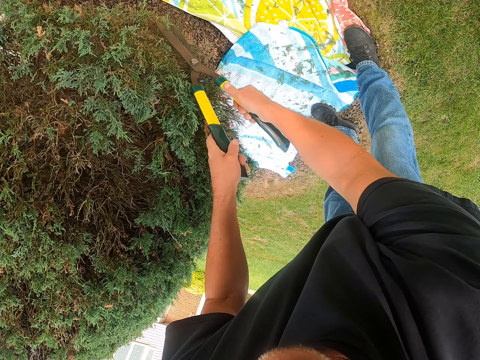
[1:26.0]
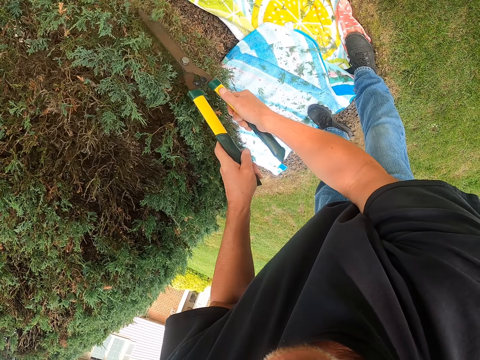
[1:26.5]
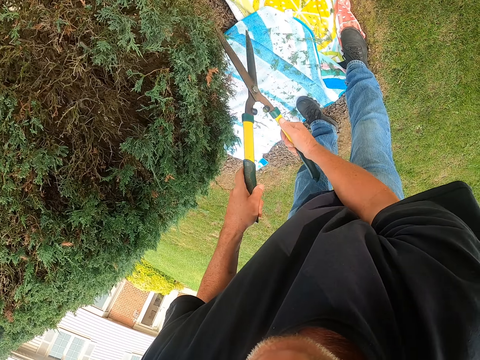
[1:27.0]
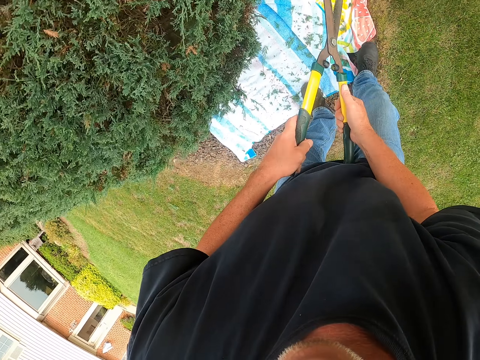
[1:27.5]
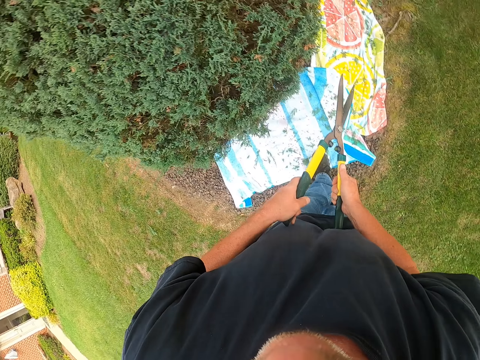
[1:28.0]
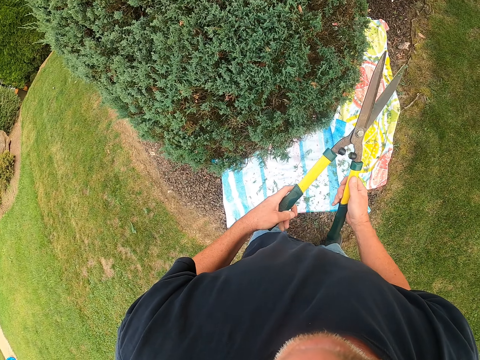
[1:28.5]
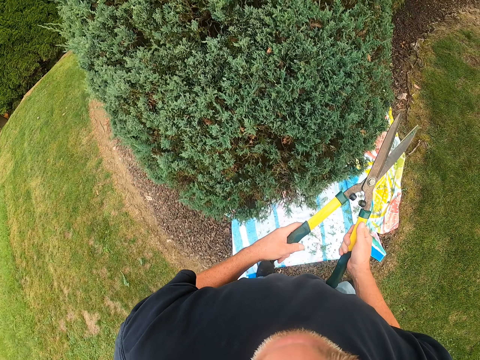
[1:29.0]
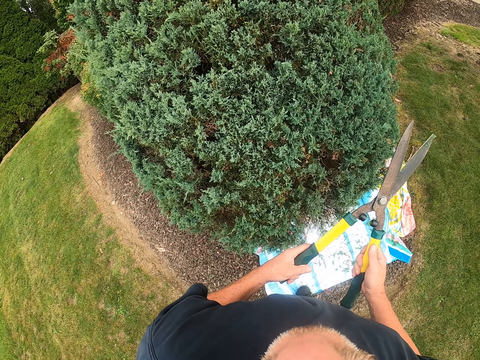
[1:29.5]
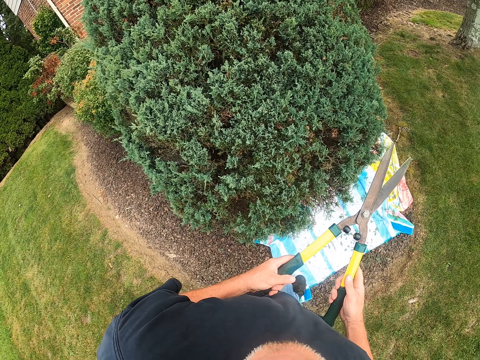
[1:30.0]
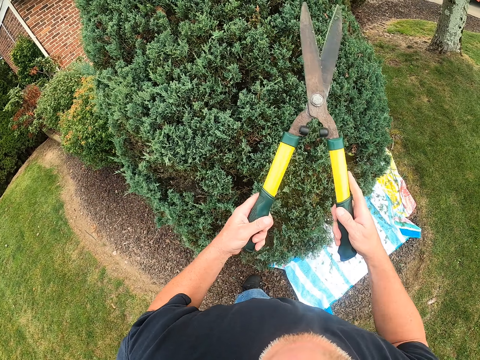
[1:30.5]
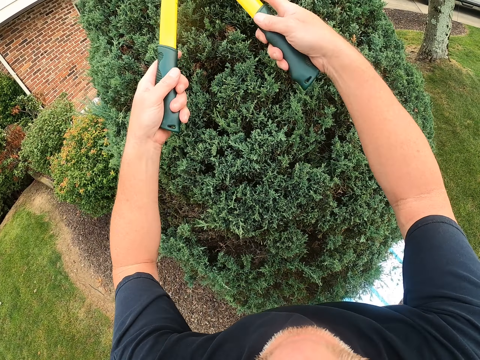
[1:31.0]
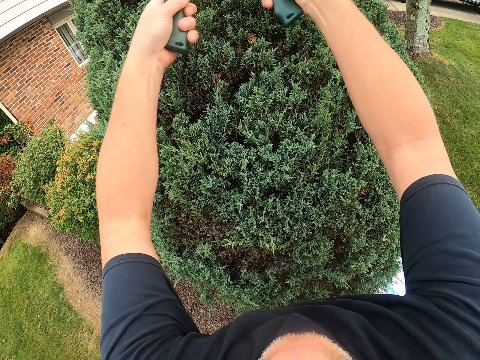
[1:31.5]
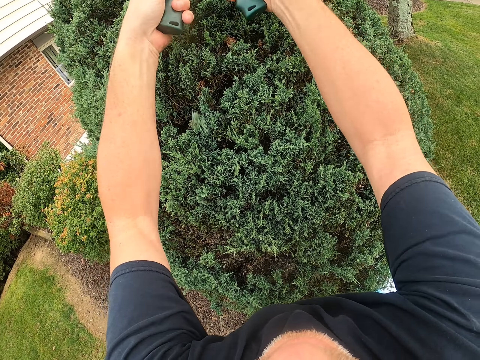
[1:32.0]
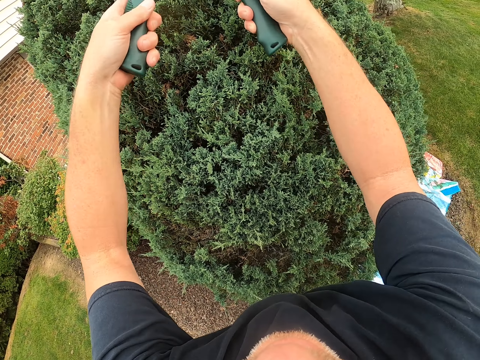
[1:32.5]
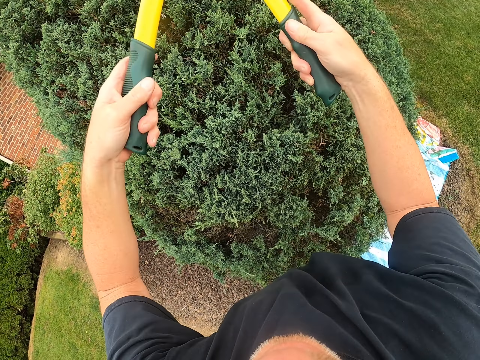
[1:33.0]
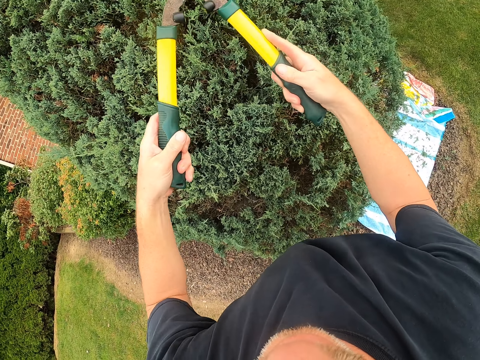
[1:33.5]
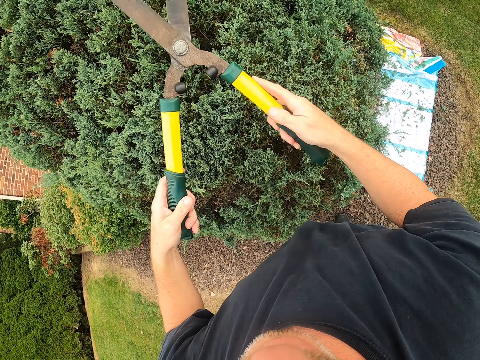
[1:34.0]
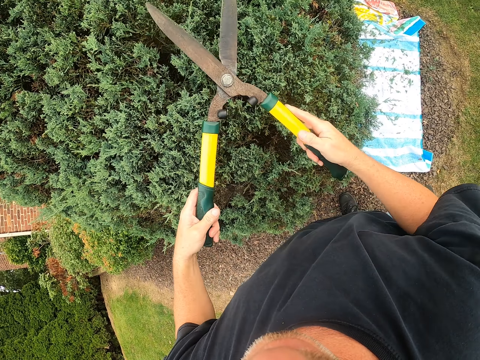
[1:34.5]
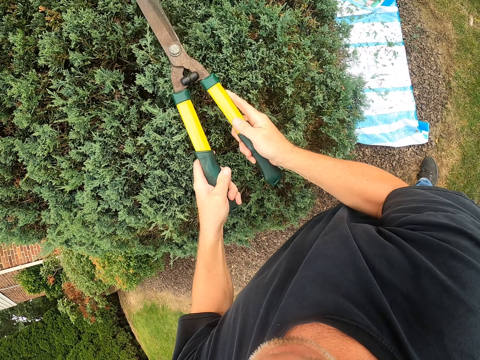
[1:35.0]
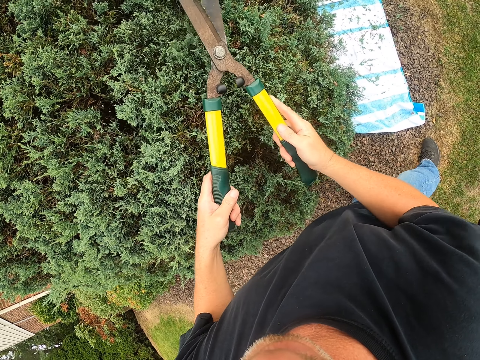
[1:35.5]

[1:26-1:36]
The camera wearer stops trimming. They walk around. They trim a shrub with garden shears.

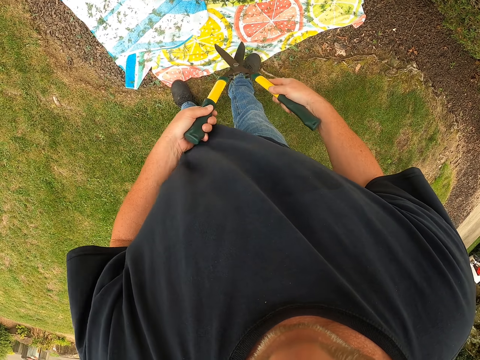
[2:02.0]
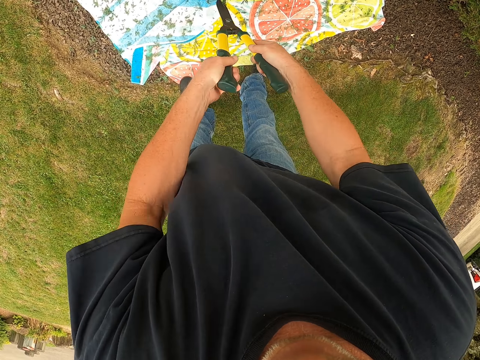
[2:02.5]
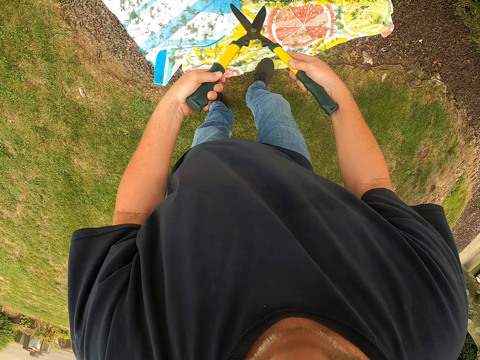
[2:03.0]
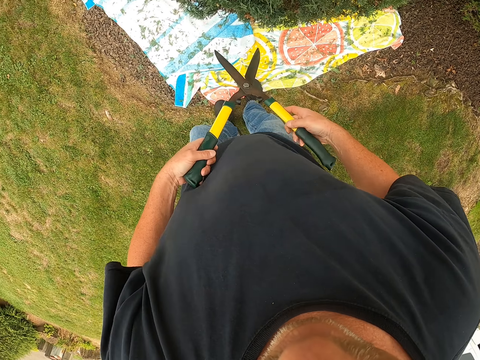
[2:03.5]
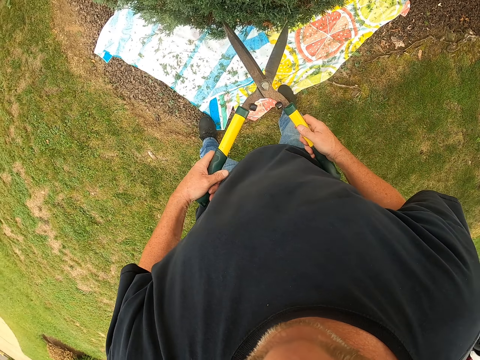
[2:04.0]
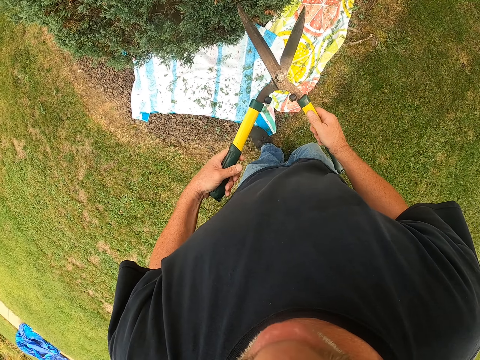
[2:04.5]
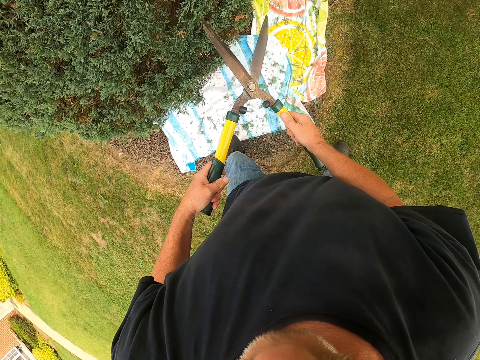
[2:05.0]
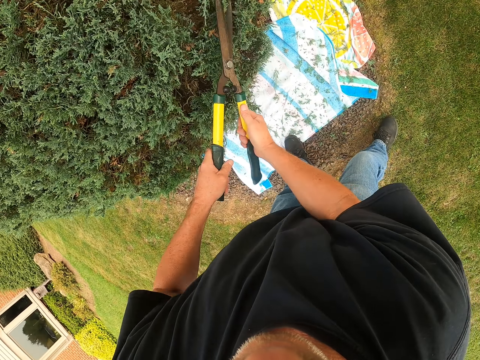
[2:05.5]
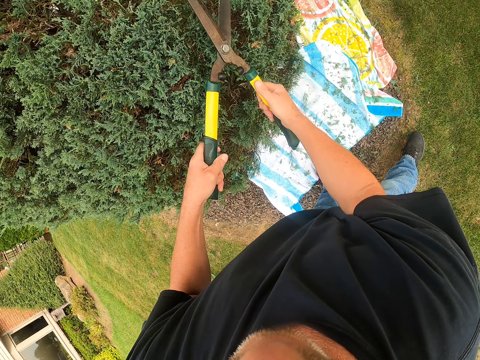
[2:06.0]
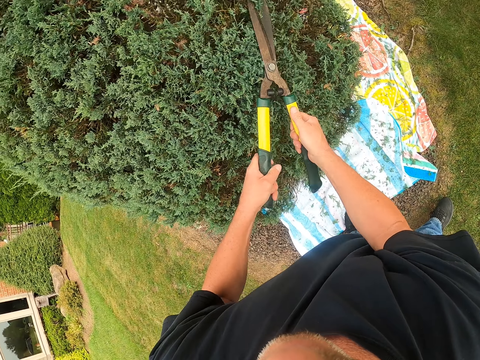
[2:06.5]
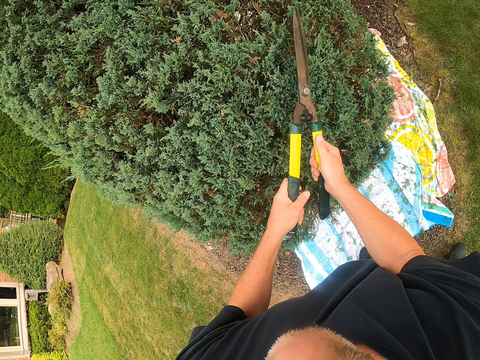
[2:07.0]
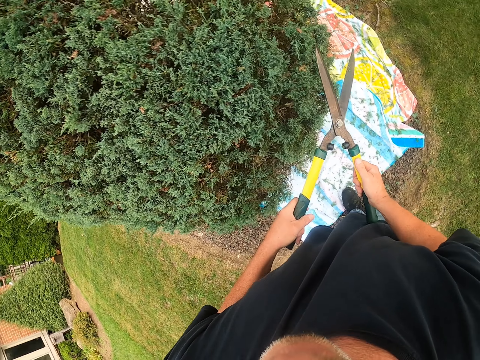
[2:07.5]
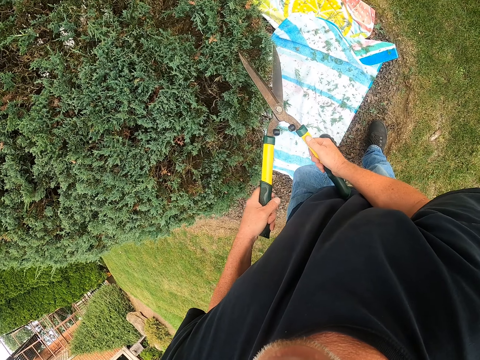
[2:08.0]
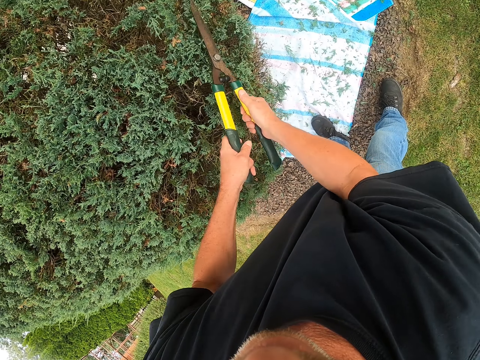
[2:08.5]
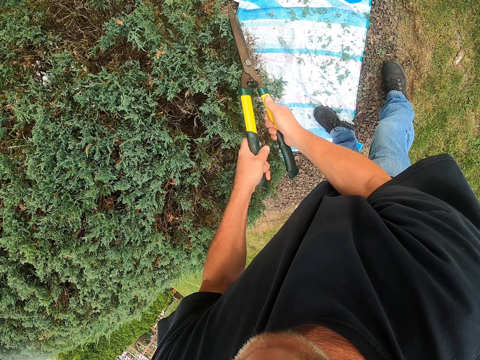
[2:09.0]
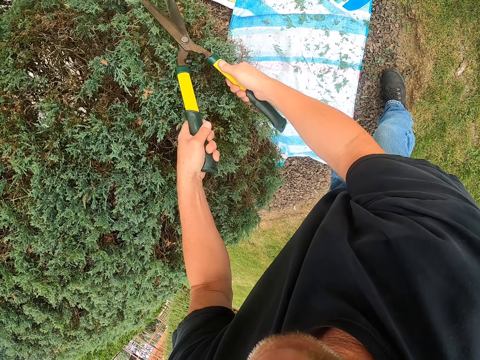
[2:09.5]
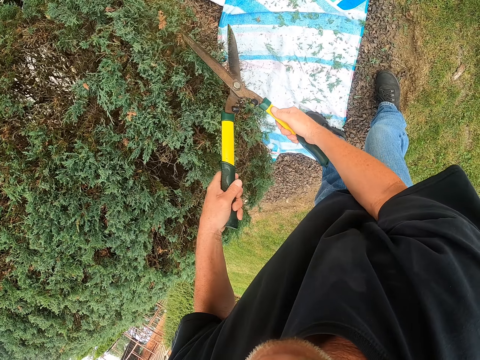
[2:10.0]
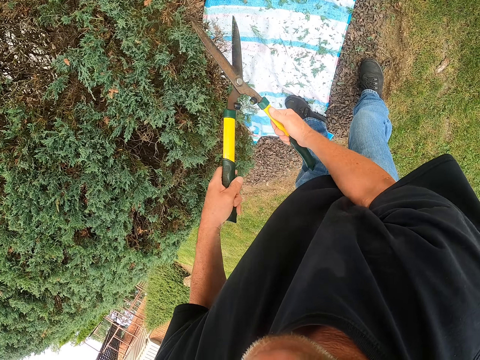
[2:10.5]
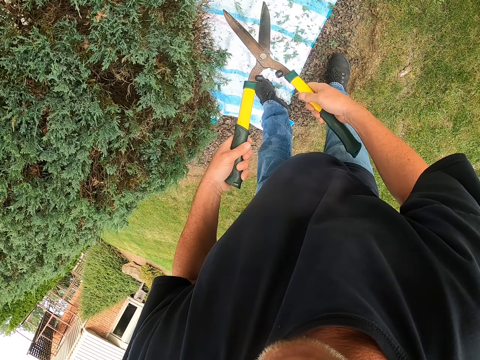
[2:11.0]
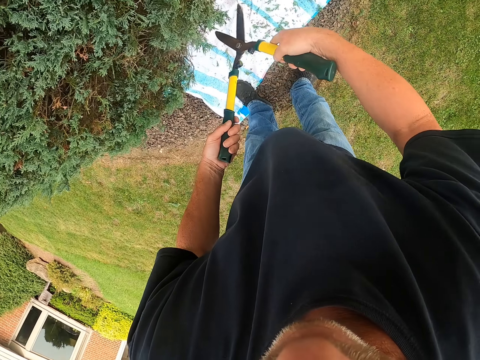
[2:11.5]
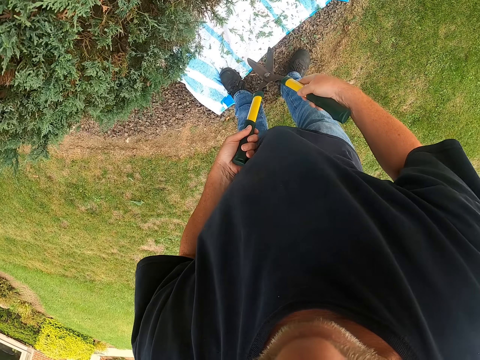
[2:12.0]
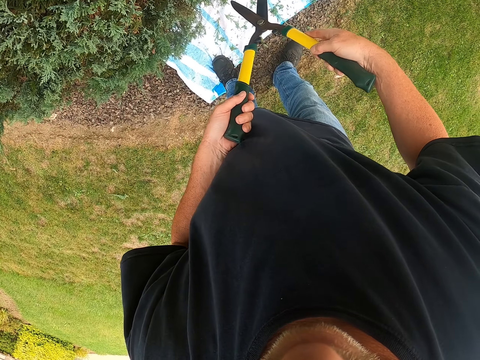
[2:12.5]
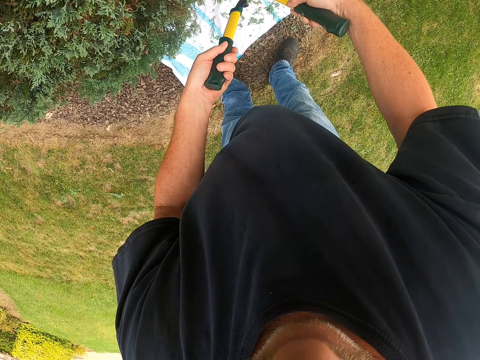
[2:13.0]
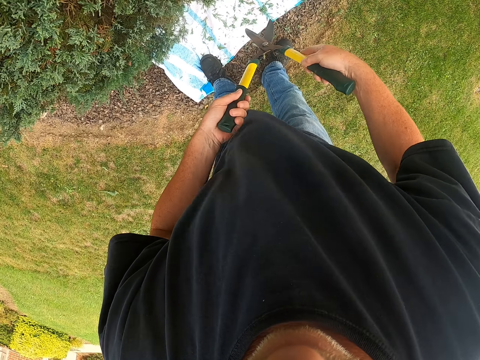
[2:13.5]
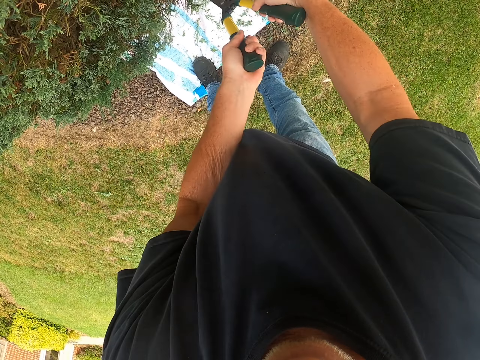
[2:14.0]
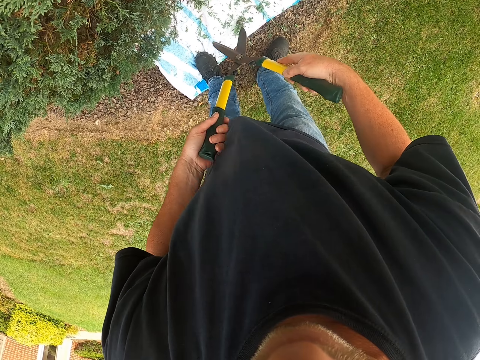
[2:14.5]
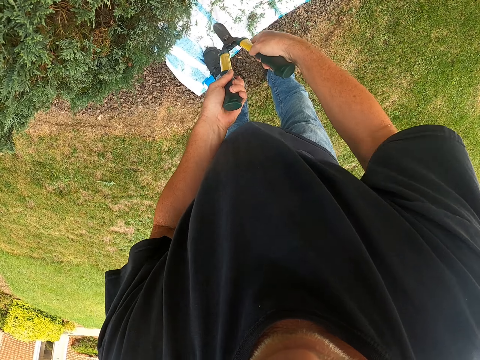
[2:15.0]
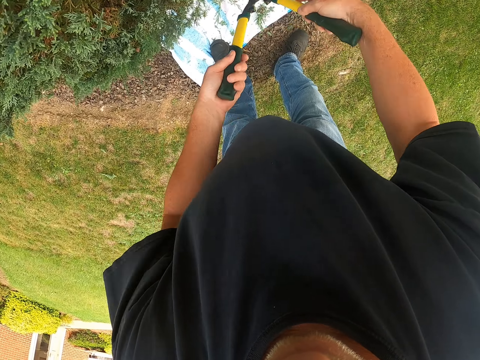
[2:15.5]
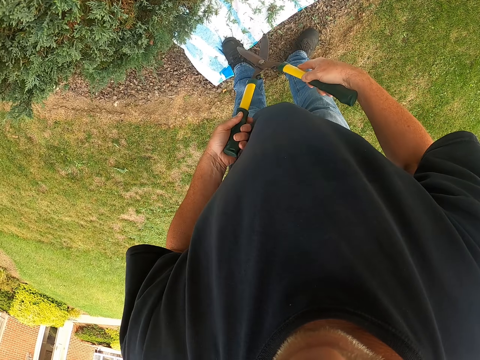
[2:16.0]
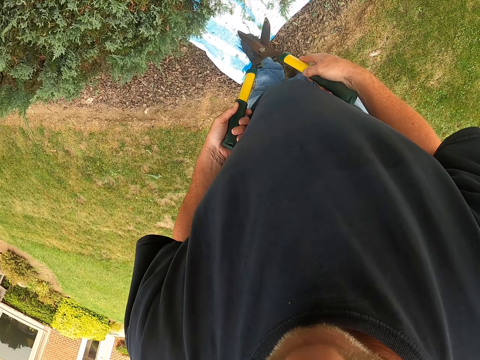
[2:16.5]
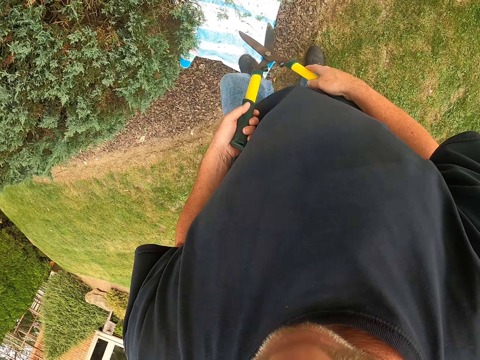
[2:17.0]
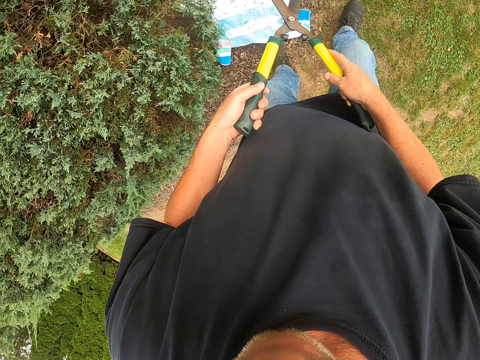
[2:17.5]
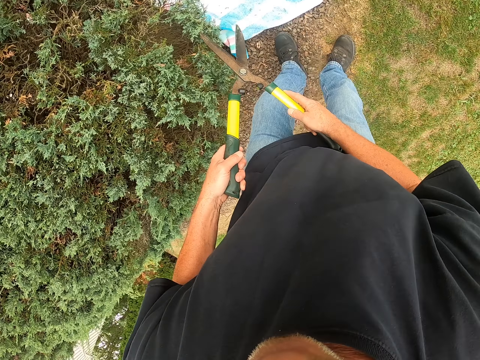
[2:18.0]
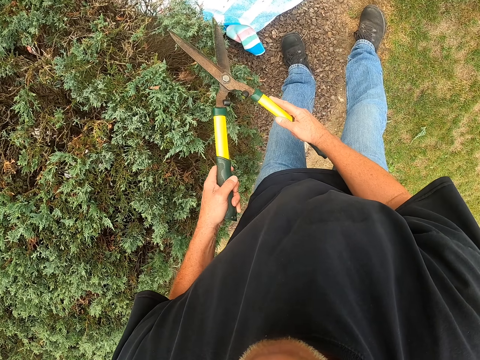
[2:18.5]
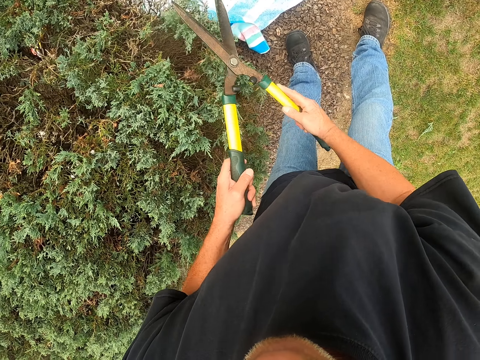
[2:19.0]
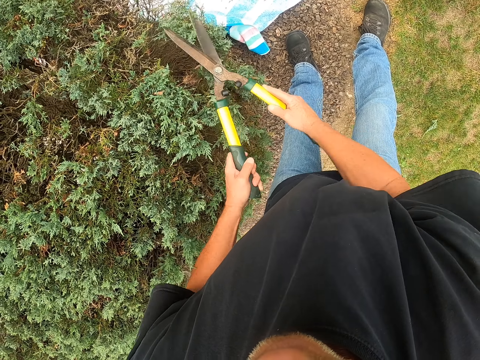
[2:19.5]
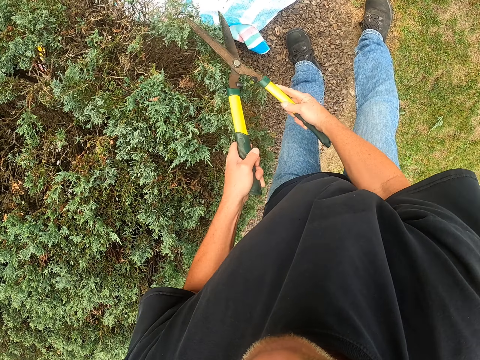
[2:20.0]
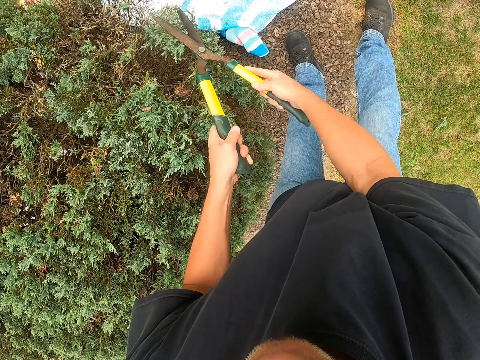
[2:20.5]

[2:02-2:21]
The camera wearer stops trimming. They walk around. They trim a shrub with garden shears. They walk around. They trim the shrub with the garden shears.
